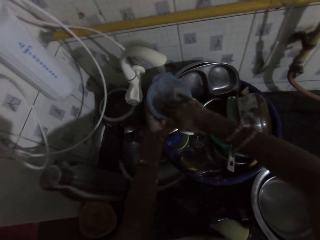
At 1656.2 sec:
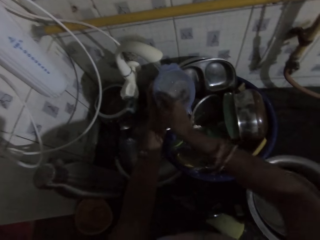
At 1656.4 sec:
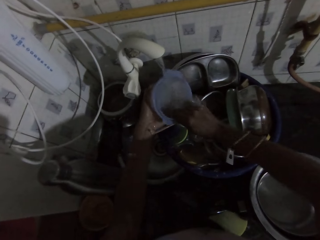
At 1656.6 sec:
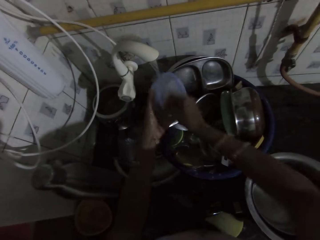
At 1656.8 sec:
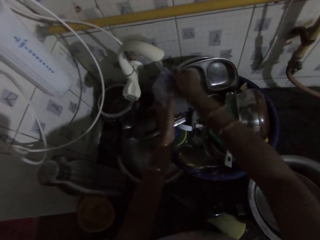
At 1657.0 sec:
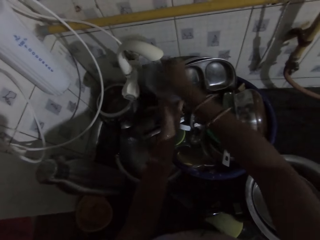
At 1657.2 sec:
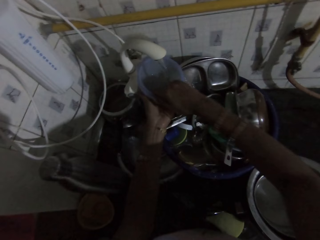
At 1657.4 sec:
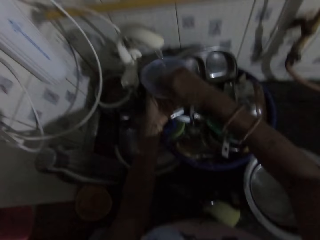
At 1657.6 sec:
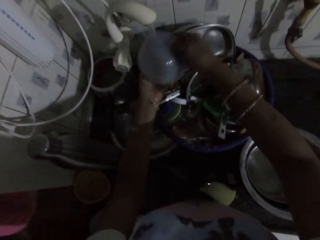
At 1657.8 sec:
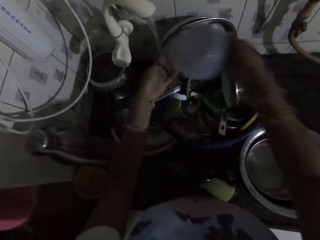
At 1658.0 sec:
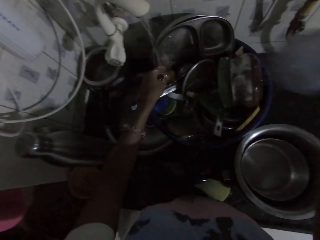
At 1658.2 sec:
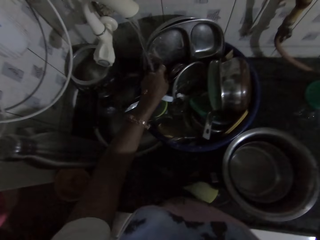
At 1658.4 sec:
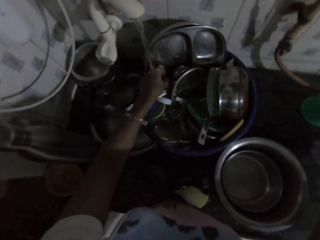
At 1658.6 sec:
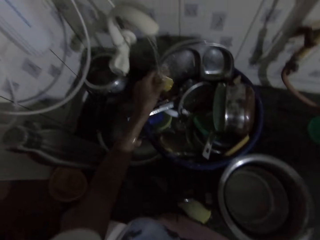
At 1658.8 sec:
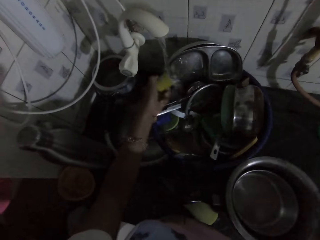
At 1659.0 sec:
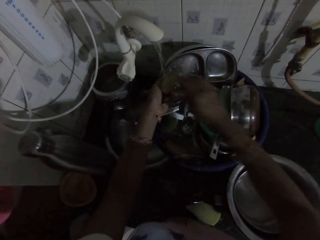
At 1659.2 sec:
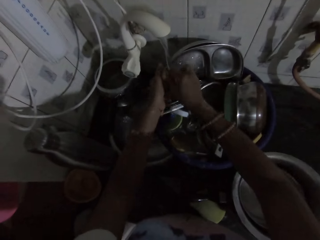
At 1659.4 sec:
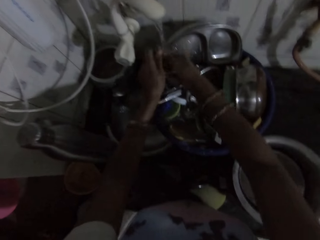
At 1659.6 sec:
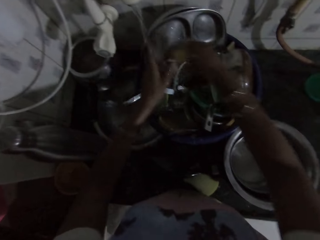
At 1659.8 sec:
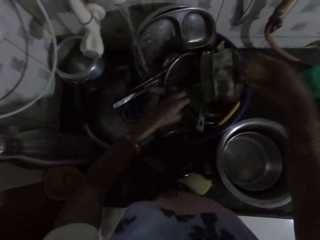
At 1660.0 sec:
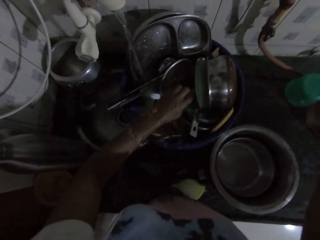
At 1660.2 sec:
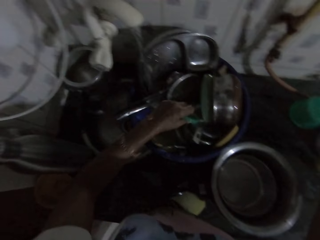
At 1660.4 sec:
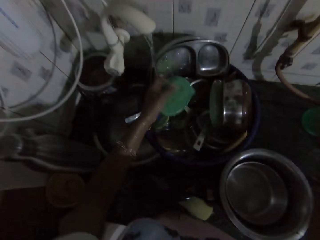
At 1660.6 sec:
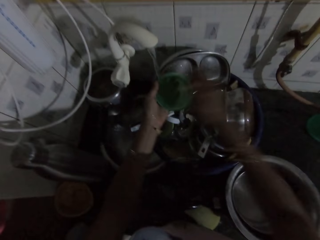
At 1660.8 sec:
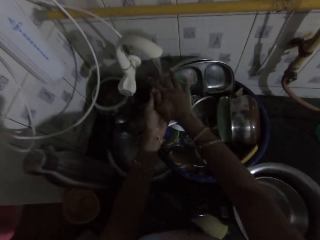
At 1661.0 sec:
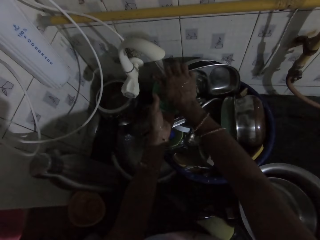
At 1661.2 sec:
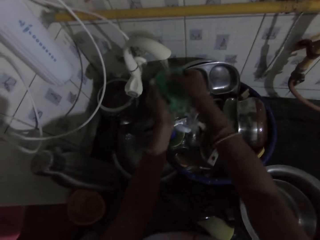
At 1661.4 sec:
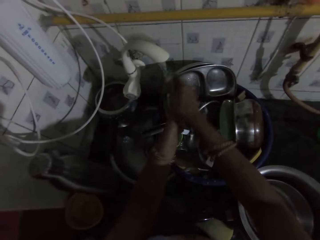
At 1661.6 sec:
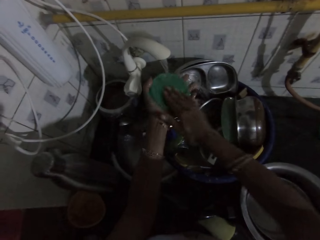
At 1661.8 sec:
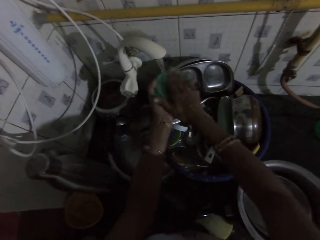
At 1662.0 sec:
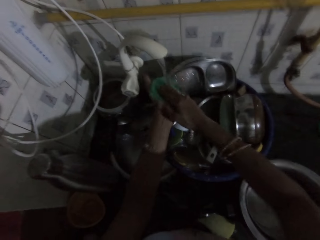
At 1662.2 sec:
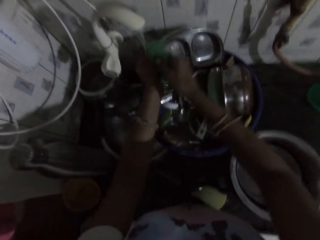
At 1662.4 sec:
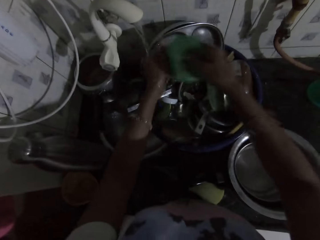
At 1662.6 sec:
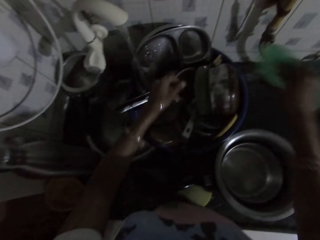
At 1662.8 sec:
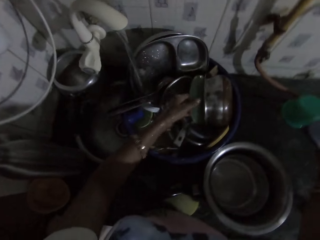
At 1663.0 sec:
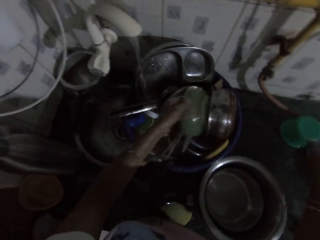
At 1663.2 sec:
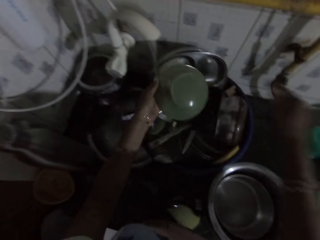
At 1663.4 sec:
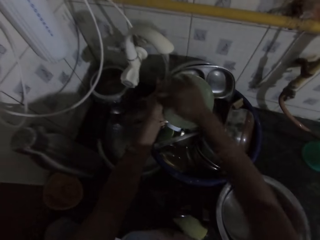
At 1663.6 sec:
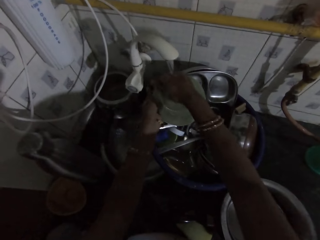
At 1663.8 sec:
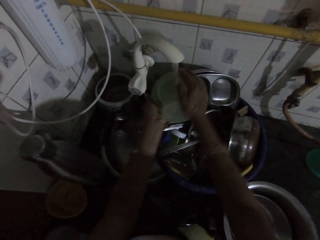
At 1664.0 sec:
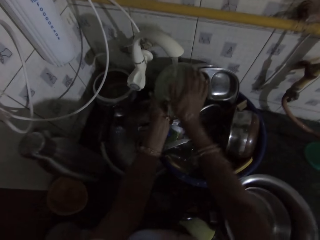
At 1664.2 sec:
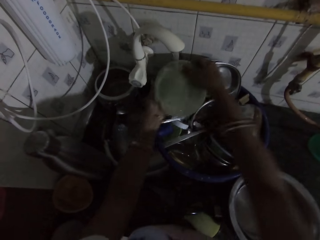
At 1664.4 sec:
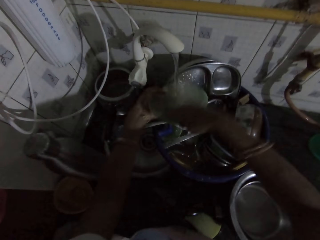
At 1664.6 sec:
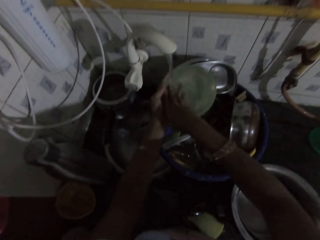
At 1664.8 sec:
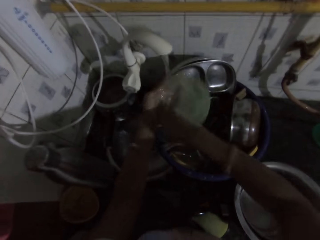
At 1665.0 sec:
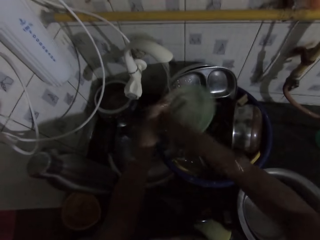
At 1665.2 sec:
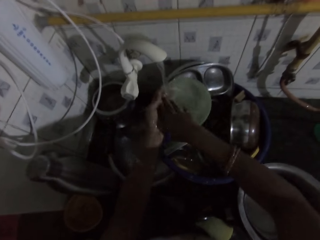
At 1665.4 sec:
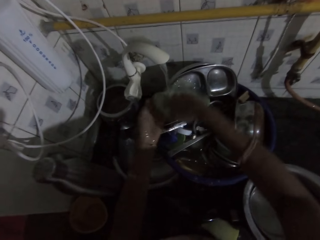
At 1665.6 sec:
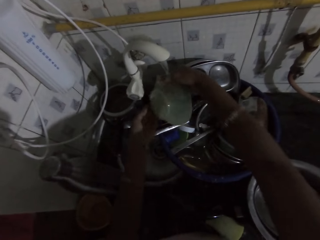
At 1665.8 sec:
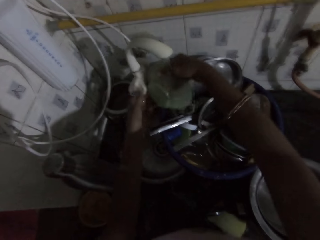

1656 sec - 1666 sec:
The camera wearer places the bowl in her right hand on the kitchen countertop. She picks a lid from the kitchen sink with her left hand. She washes the lid. She places the lid in her right hand on the kitchen countertop. She picks a plastic lid from the kitchen sink with her left hand. She rinses the plastic lid in her hand under the kitchen sink tap with both hands. She places the plastic lid in her right hand on the kitchen countertop. She picks a bowl from the kitchen sink with her left hand. She rinses the bowl in her hand under the kitchen sink tap with both hands.

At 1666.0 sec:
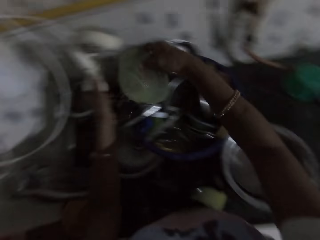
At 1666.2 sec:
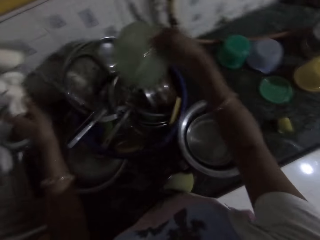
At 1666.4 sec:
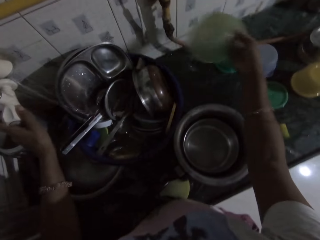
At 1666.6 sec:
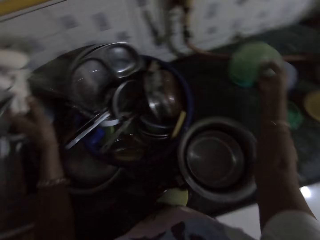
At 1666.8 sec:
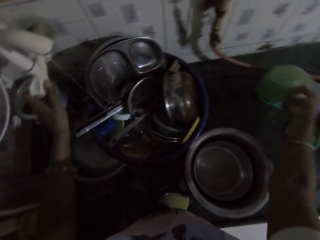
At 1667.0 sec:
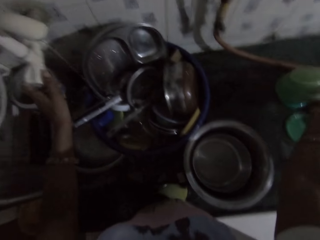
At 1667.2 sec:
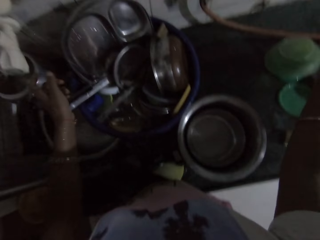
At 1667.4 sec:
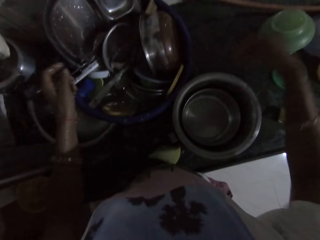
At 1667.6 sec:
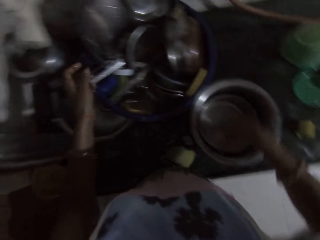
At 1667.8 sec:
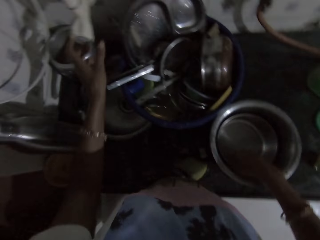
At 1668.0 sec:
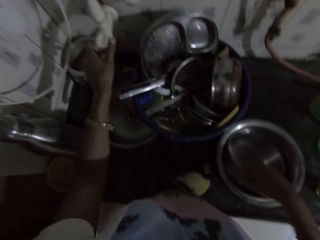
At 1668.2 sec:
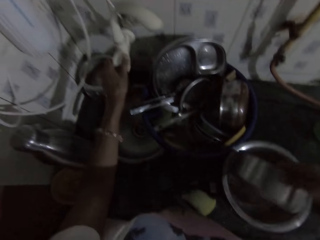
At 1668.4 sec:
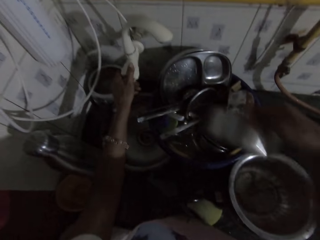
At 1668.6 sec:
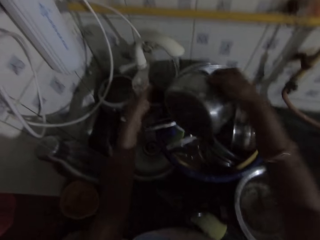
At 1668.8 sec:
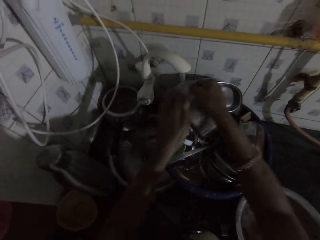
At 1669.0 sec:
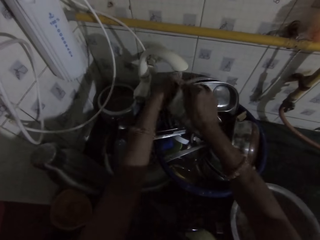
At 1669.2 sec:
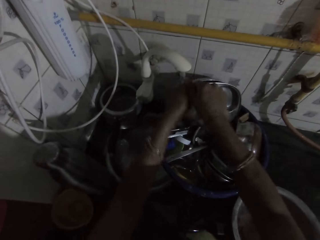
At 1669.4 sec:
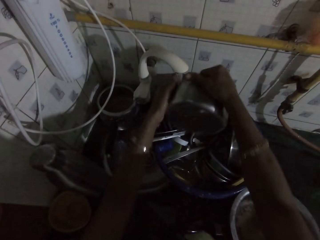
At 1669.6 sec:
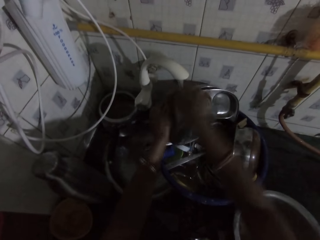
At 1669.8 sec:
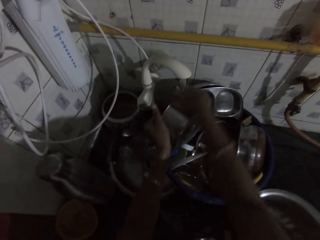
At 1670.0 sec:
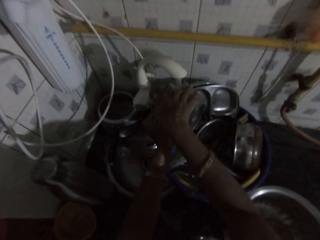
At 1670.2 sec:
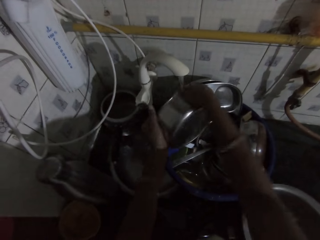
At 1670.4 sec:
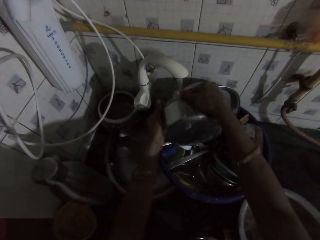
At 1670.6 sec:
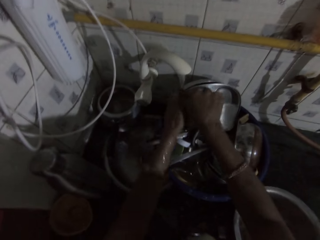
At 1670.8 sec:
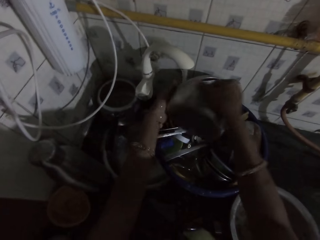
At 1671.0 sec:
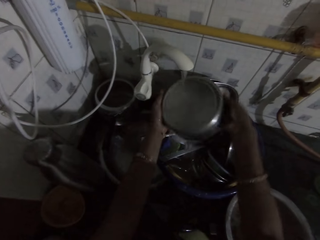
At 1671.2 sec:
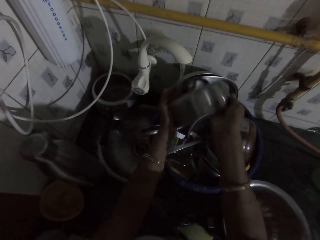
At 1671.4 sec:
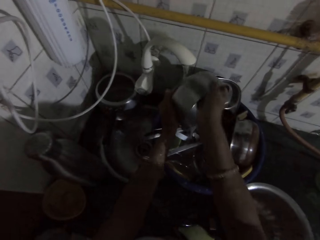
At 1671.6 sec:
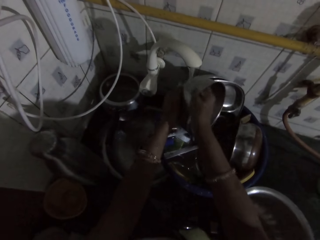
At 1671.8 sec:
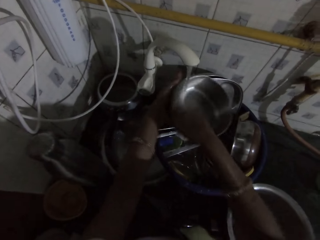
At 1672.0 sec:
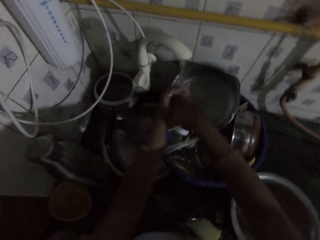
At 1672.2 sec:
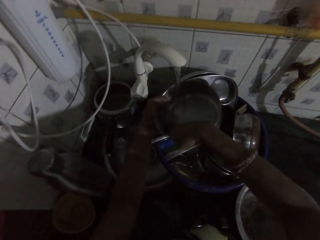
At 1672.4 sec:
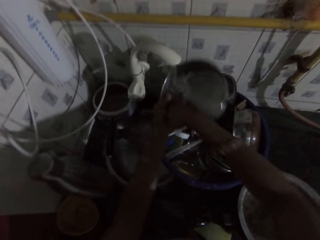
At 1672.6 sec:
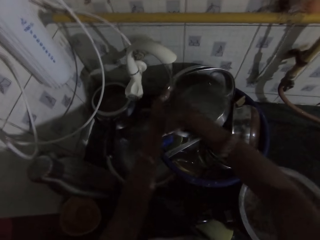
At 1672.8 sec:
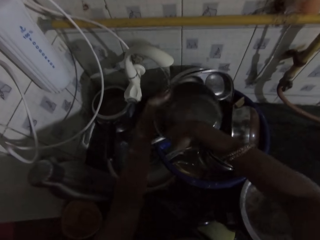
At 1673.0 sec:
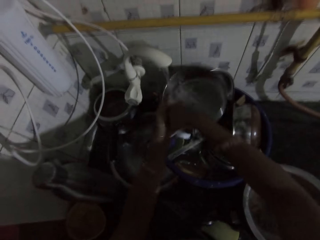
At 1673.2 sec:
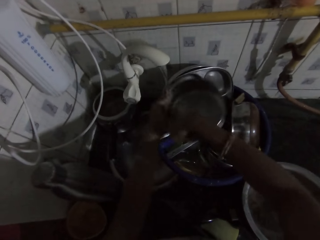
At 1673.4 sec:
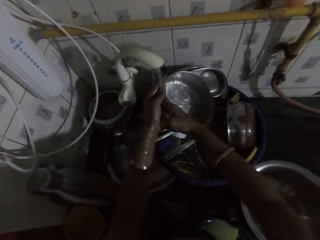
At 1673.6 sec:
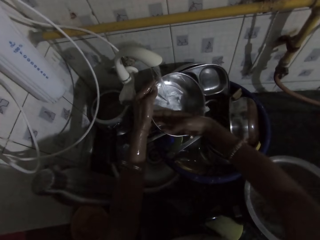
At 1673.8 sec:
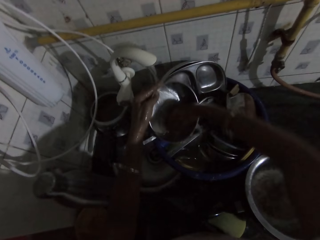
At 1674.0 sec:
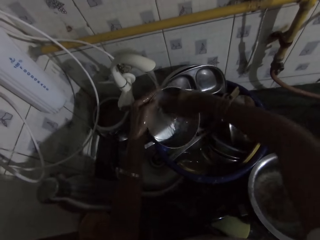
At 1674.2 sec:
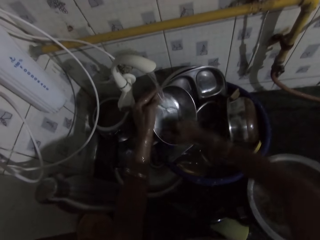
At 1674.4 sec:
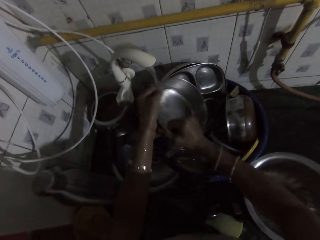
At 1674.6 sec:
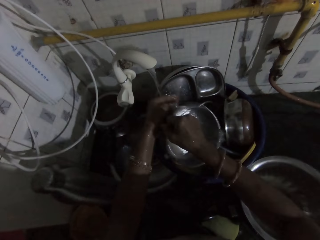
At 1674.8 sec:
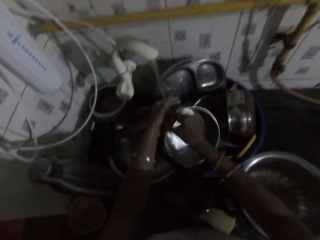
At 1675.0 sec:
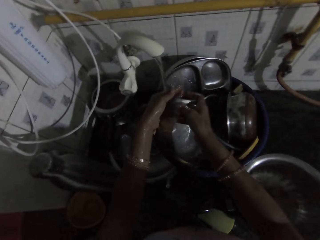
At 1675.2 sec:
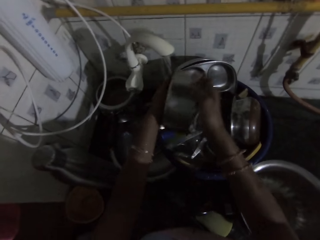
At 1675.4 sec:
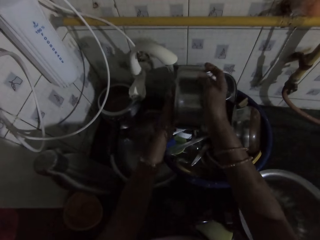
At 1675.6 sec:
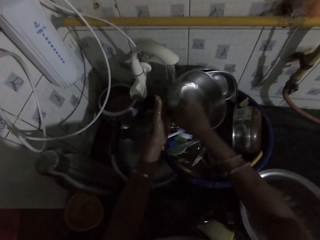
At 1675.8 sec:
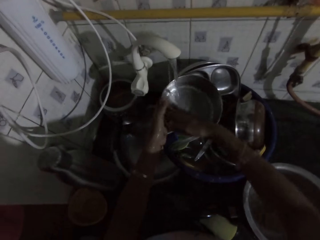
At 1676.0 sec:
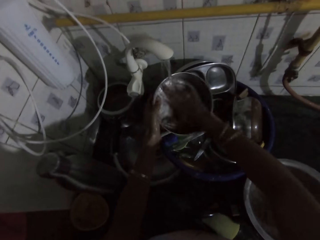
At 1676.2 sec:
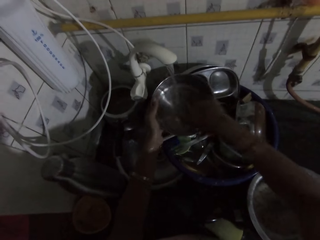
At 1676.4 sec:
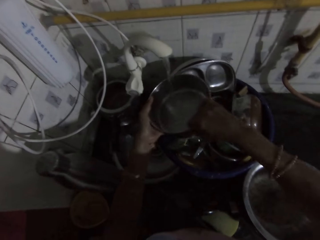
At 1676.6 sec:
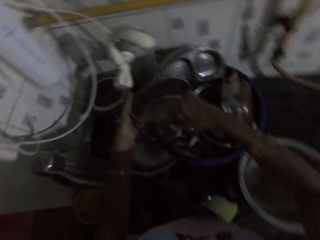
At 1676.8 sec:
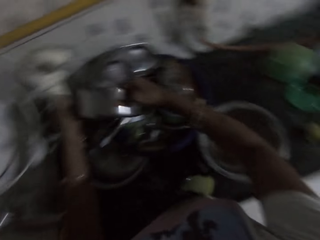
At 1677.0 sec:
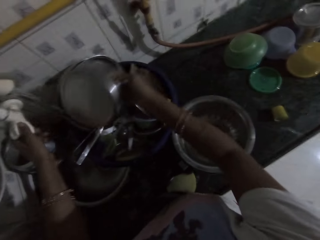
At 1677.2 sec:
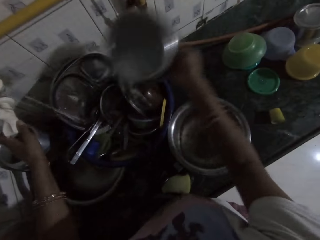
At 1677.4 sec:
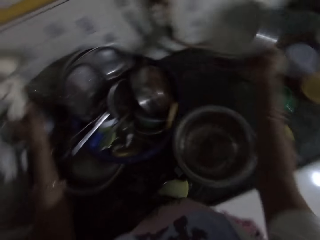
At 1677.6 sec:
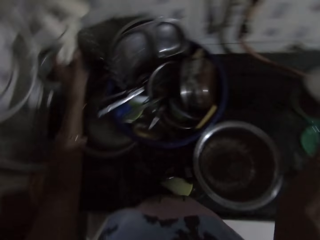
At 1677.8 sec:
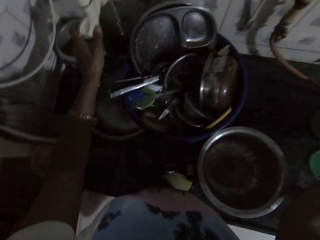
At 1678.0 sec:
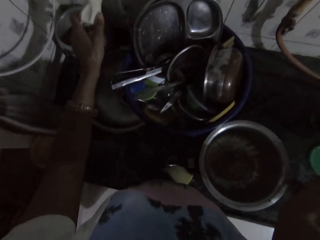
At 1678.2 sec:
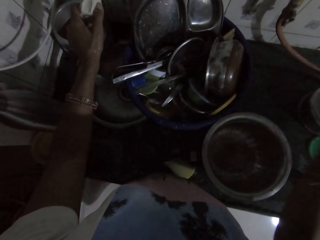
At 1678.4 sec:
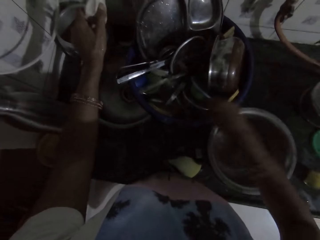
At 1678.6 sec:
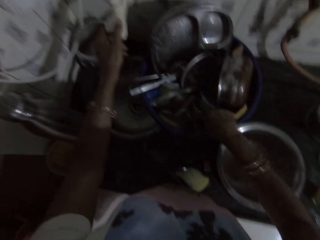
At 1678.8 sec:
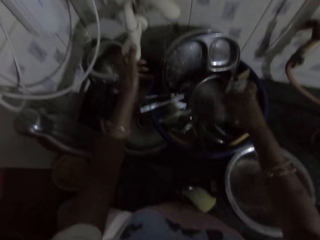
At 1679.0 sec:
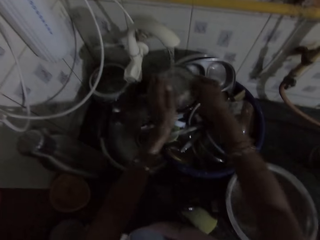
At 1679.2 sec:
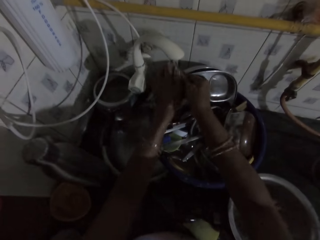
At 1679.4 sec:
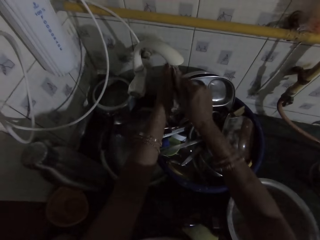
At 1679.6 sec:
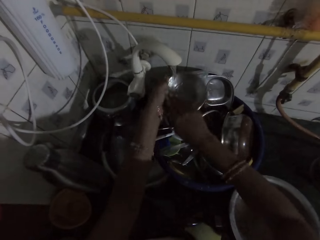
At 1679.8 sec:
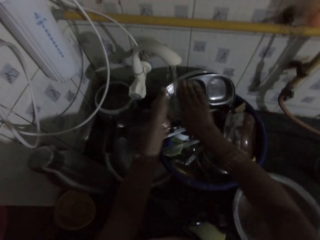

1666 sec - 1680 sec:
The camera wearer turns the kitchen sink tap with her left hand. She places the bowl in her right hand on the kitchen countertop. She picks a bowl from a bowl on the kitchen countertop with her right hand. She turns on the kitchen sink tap with her left hand. She rinses the bowl in her hand under the kitchen sink tap with both hands. She places the bowl in her right hand on the kitchen countertop. She picks a bowl from the bowl on the kitchen countertop with her right hand.
